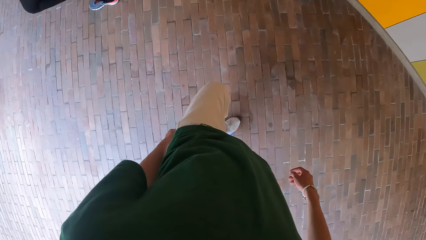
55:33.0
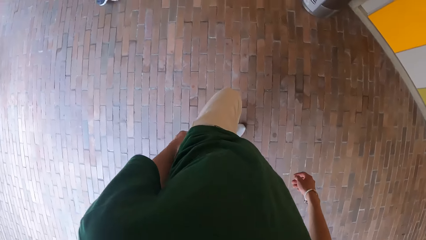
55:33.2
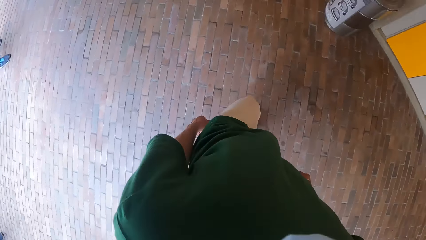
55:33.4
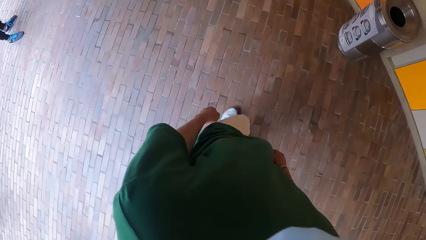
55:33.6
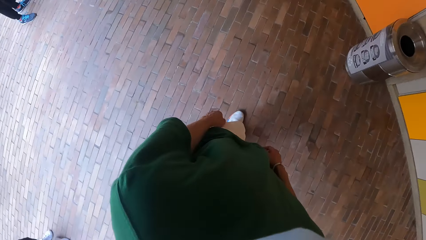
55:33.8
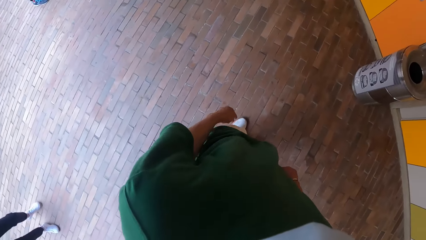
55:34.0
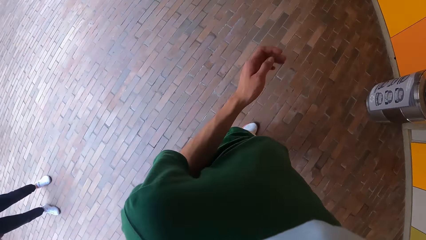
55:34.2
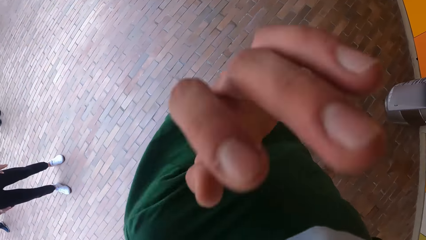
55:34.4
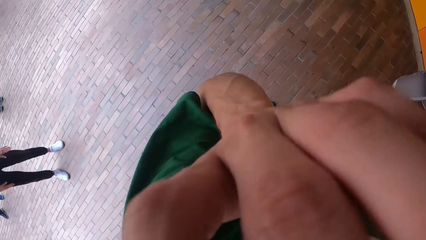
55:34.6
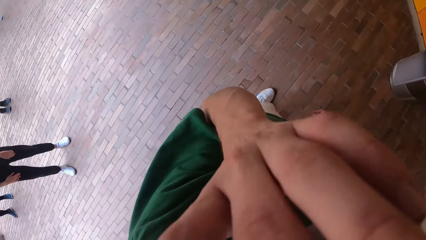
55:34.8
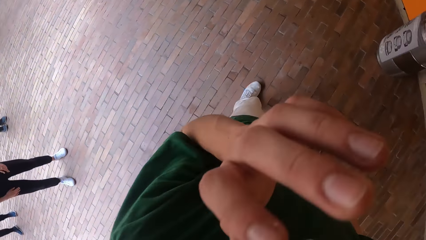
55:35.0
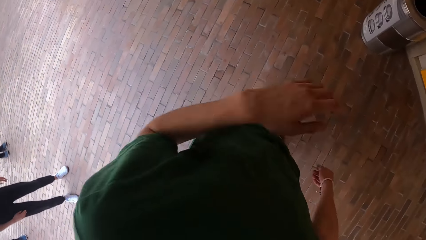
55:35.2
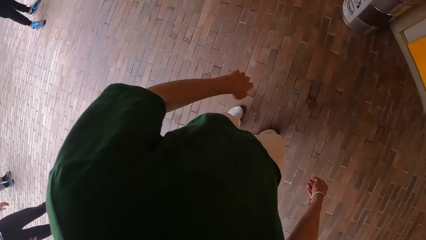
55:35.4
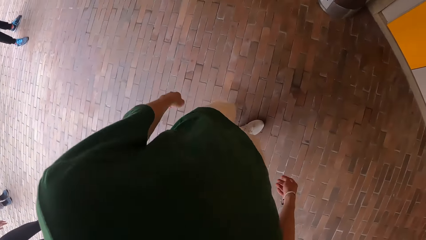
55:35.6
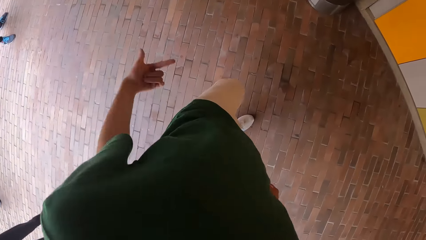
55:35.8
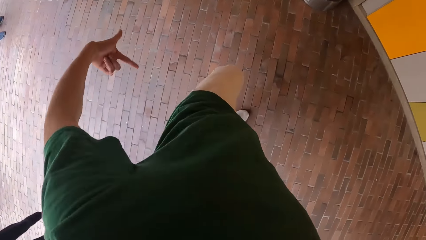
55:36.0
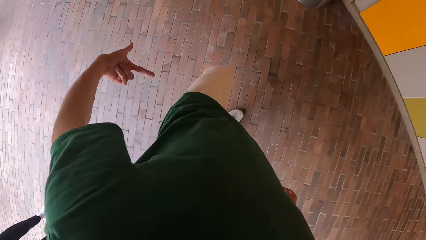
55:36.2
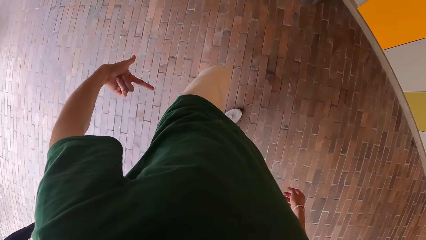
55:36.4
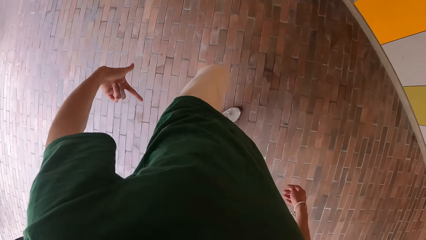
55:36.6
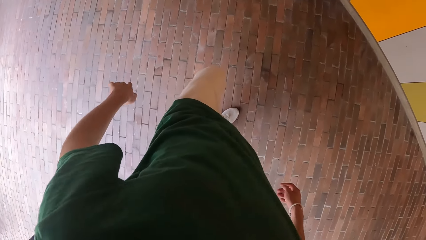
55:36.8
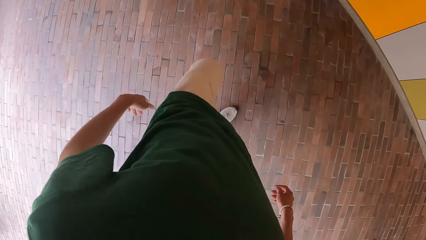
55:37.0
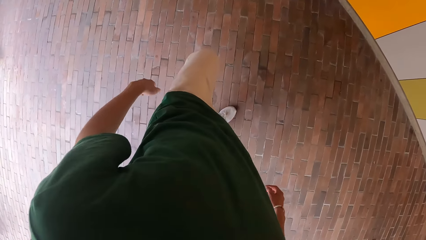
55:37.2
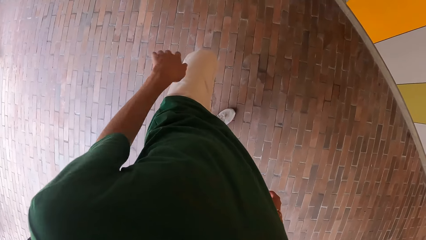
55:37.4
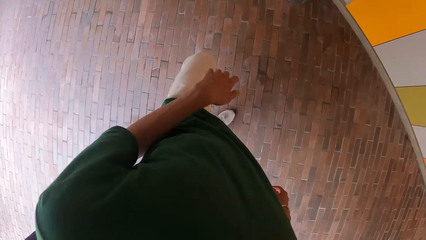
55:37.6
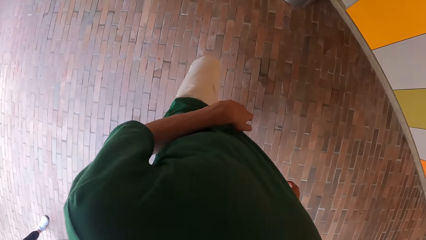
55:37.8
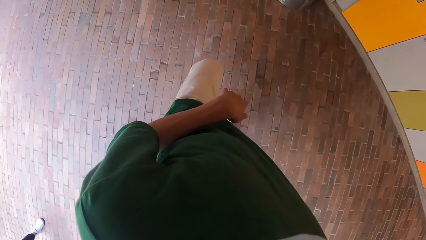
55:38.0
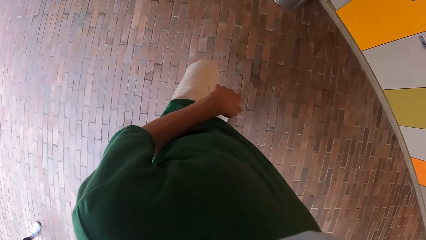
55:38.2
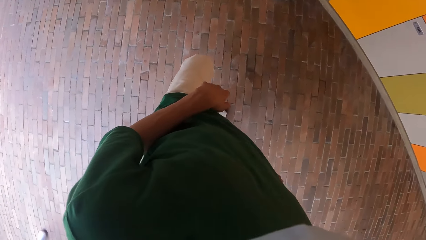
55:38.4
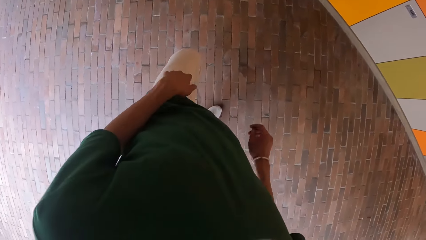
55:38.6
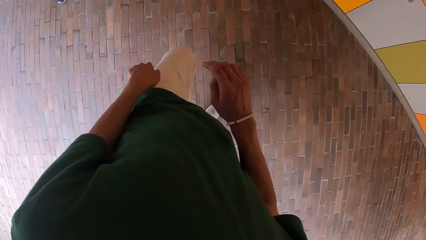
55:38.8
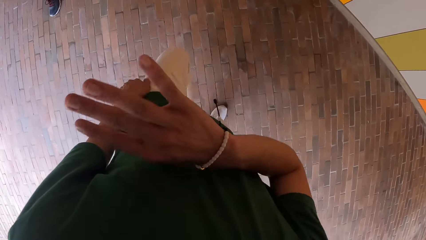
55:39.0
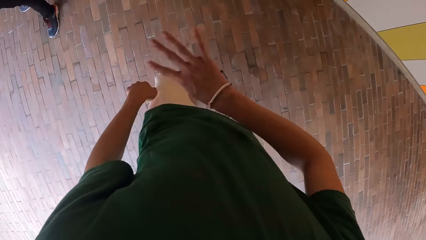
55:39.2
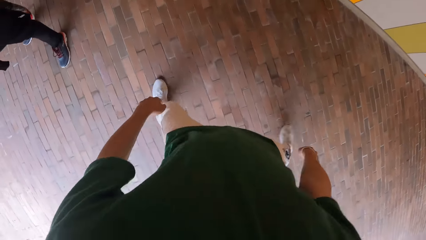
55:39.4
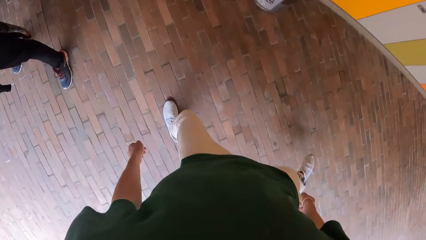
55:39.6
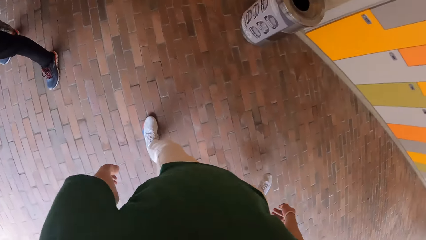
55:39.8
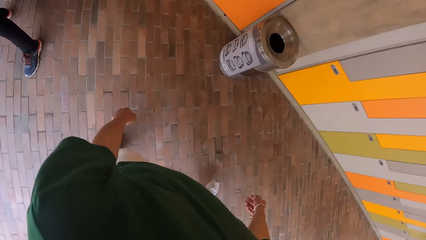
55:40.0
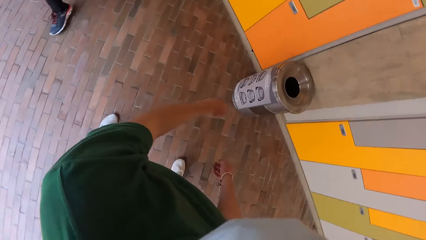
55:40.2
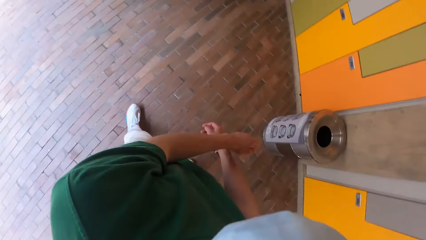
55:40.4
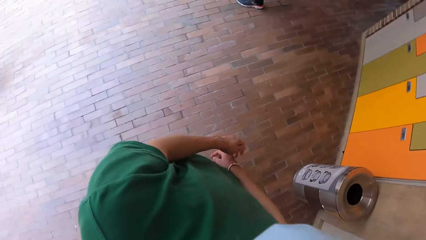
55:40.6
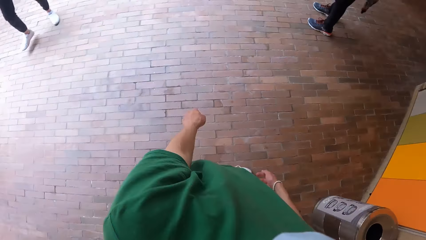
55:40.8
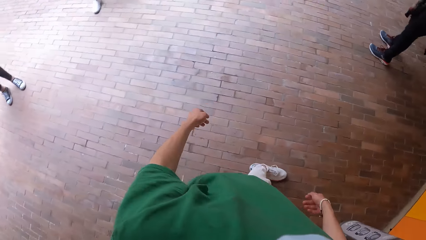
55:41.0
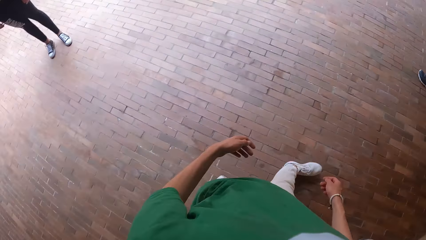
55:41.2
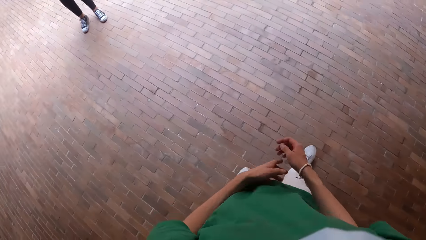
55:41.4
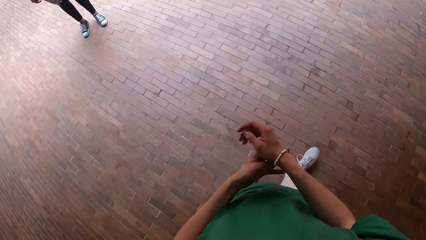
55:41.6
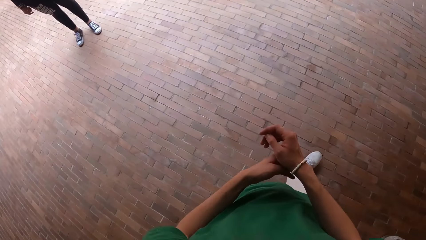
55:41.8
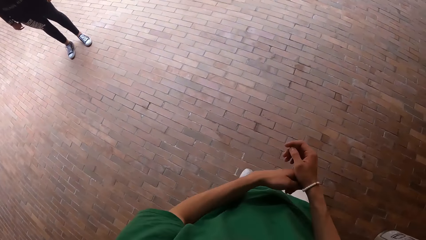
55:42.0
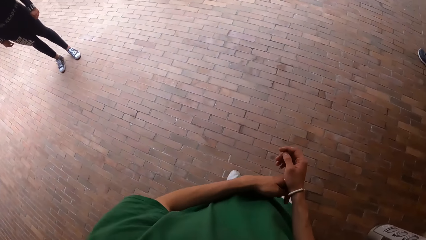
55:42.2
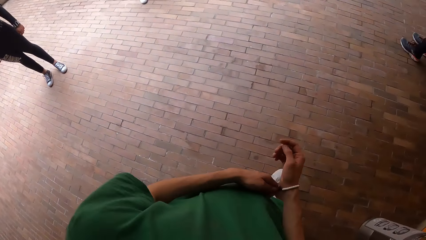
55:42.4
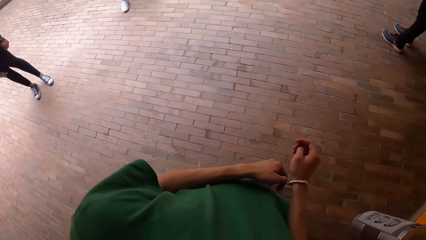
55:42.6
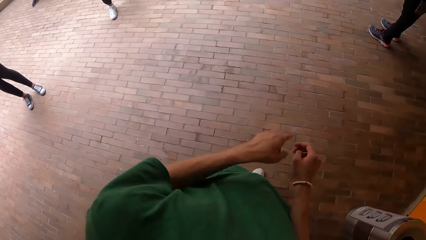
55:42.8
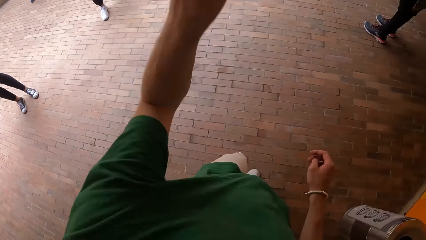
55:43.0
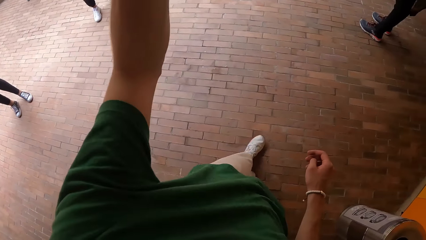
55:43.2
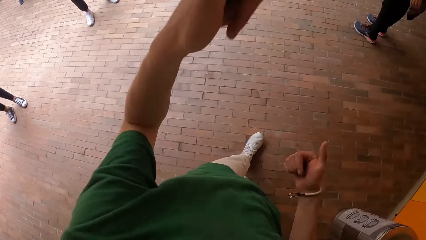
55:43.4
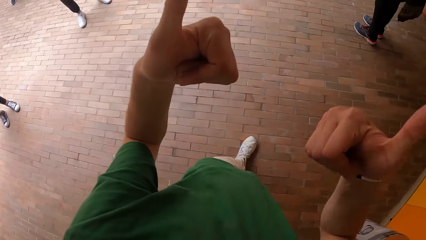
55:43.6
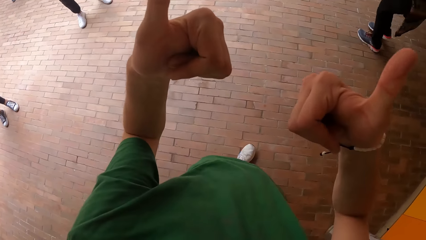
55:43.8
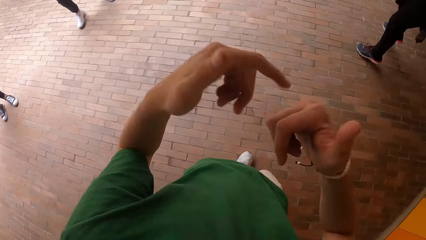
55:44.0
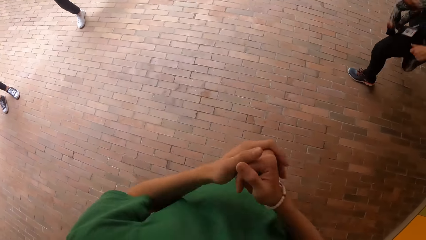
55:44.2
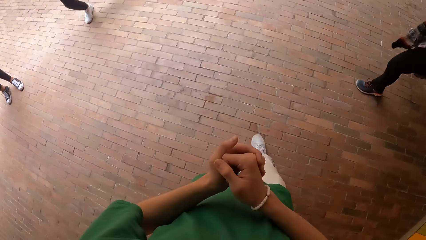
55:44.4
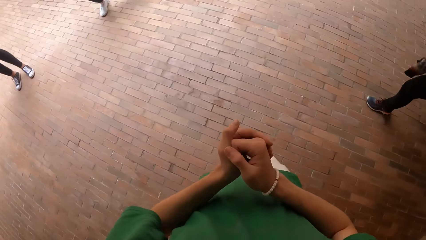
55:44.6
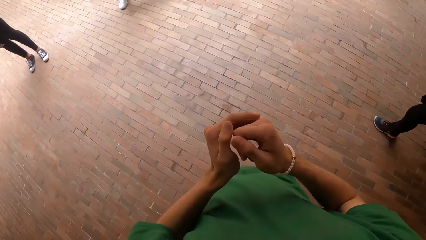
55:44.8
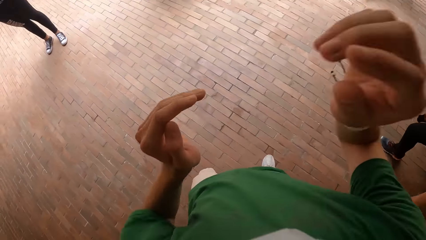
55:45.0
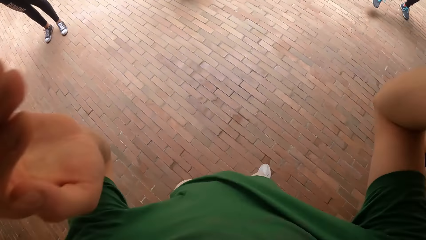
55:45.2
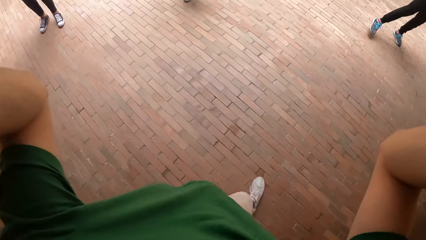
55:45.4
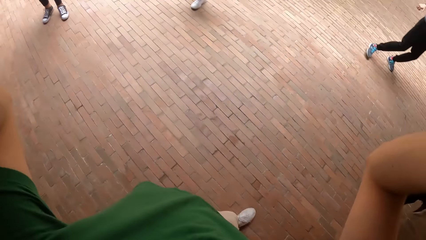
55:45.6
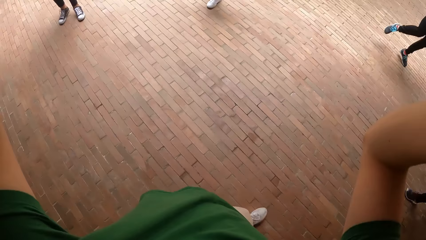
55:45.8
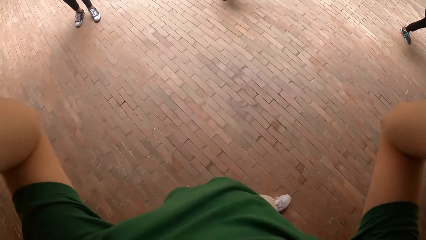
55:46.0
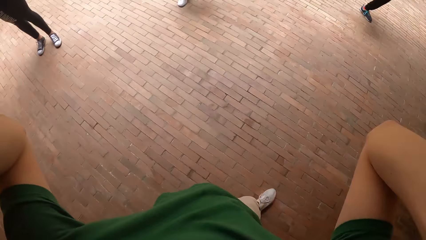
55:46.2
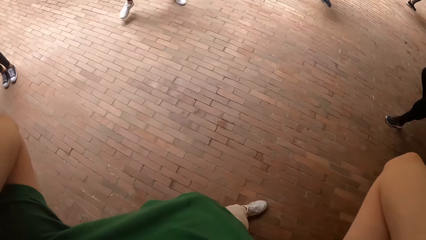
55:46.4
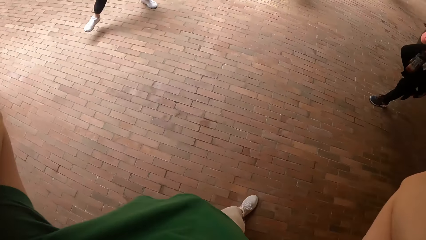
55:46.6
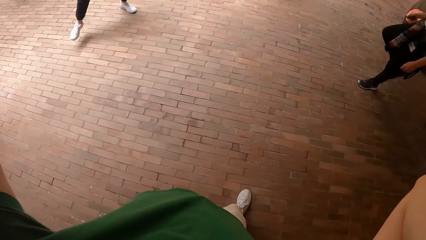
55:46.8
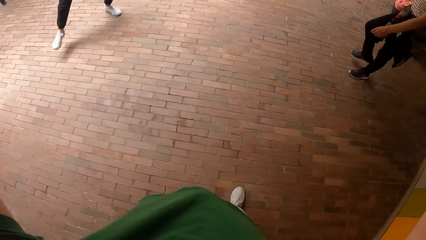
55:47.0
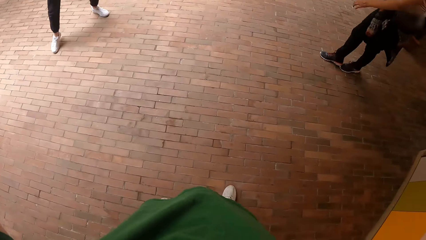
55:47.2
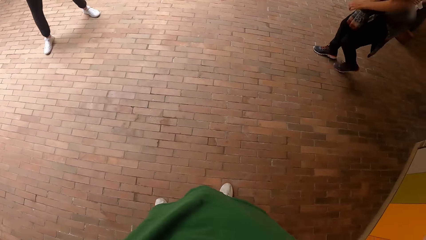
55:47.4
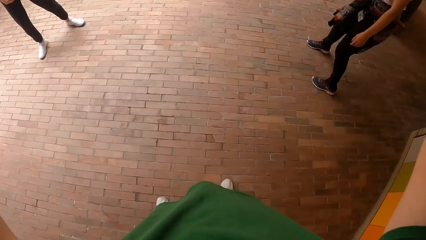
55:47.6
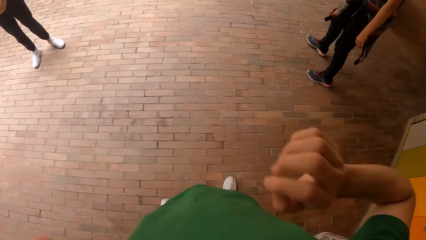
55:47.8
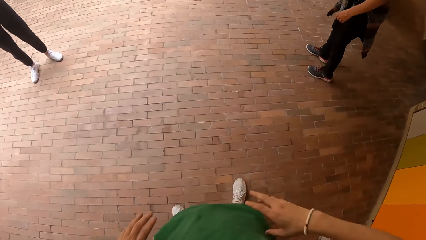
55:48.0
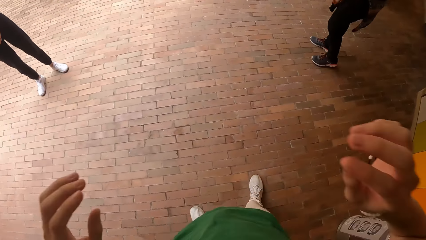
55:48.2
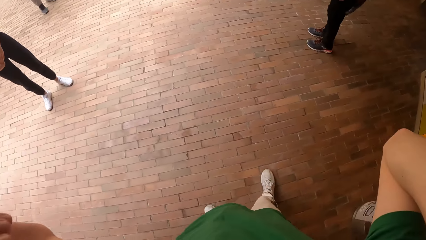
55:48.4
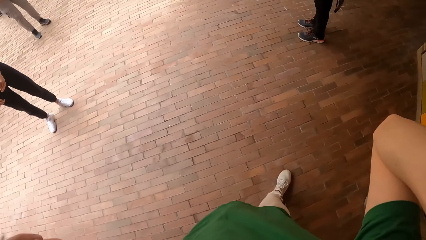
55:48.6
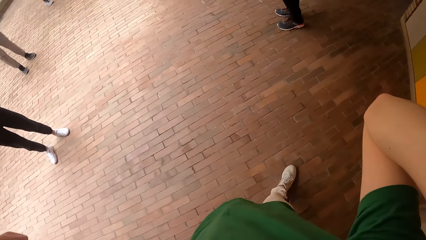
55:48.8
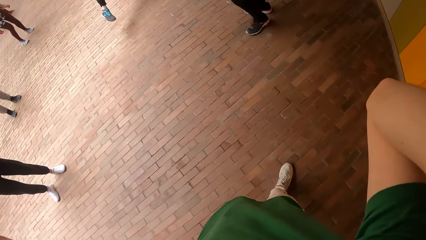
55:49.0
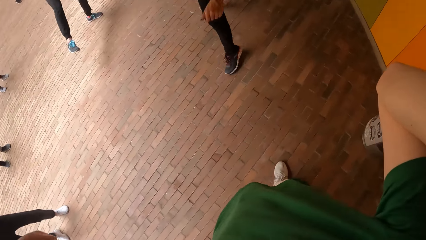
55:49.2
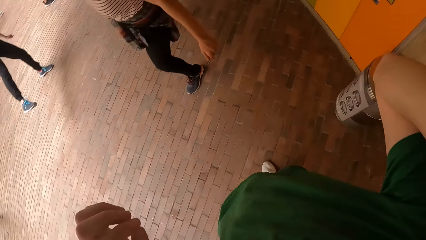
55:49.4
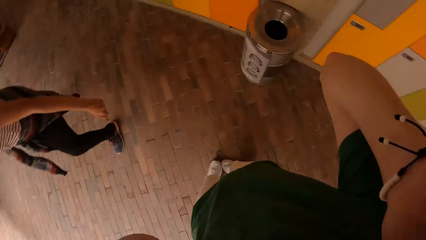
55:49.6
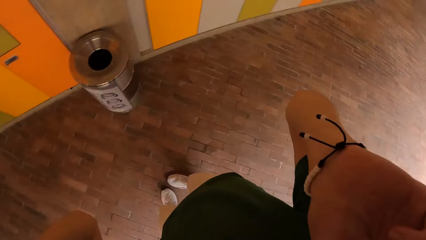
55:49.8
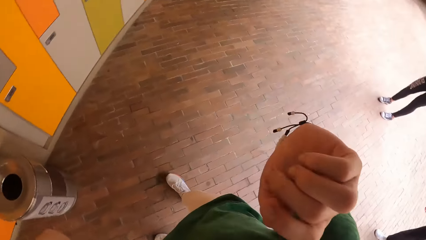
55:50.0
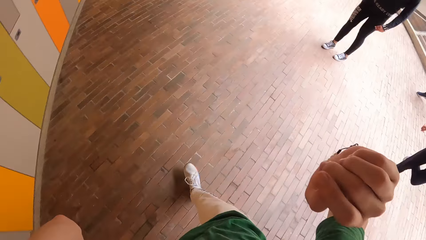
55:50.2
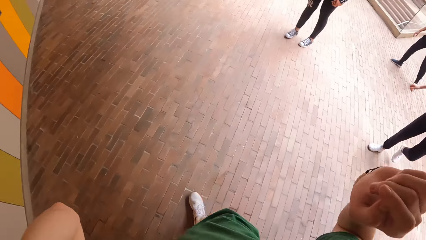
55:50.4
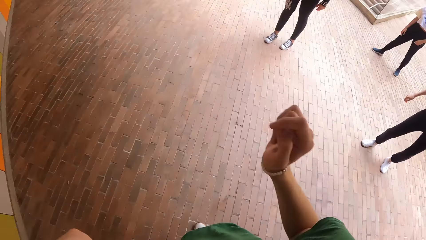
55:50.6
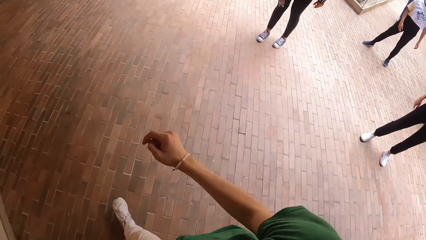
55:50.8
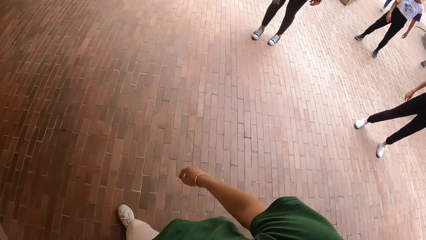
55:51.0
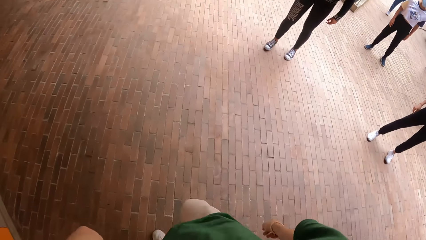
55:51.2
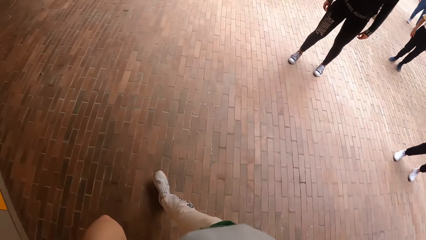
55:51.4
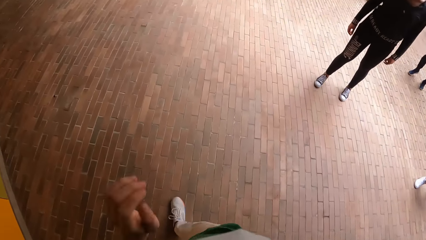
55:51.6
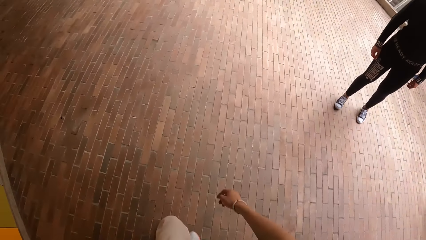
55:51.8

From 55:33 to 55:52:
The camera wearer touches his eyes with his left hand. He lifts his hand. He points his left hand towards his left leg. He dances. He looks around the pavement. He interacts with the group of people in the dance hall. He lifts his hands. He touches his head with both hands. He adjusts the camera. He touches his head with both hands again. He walks on the pavement.
